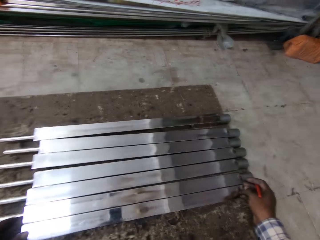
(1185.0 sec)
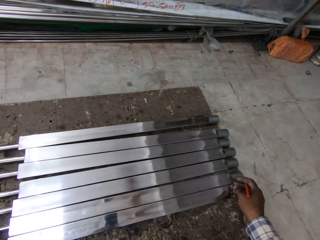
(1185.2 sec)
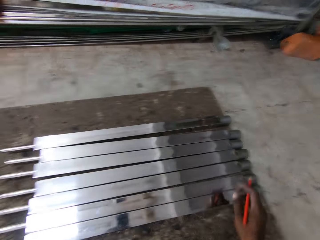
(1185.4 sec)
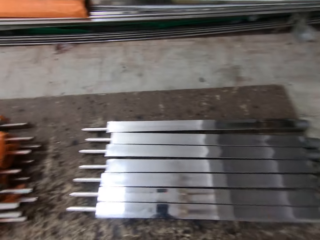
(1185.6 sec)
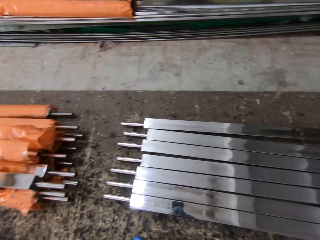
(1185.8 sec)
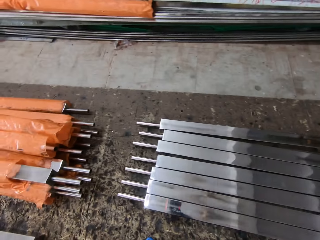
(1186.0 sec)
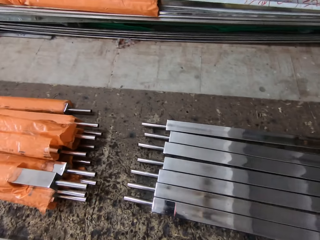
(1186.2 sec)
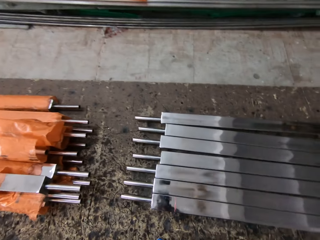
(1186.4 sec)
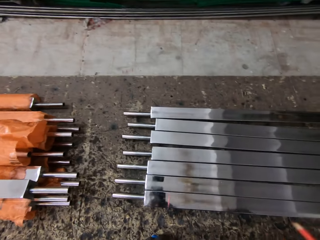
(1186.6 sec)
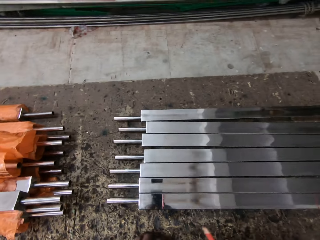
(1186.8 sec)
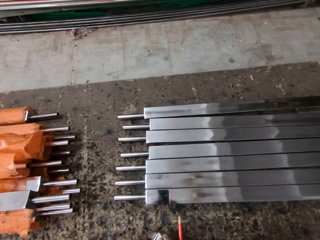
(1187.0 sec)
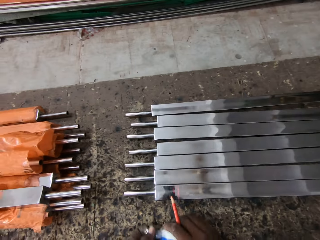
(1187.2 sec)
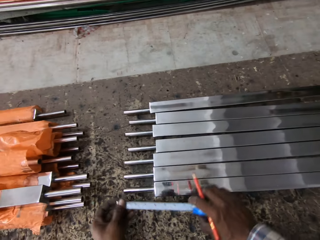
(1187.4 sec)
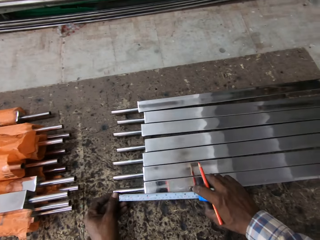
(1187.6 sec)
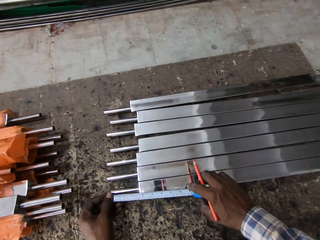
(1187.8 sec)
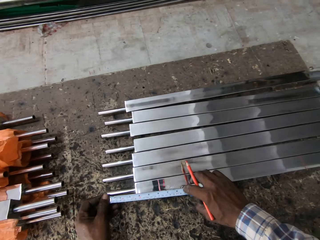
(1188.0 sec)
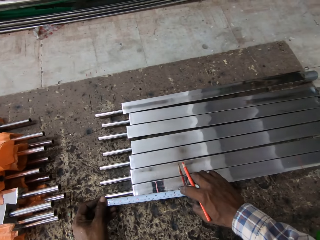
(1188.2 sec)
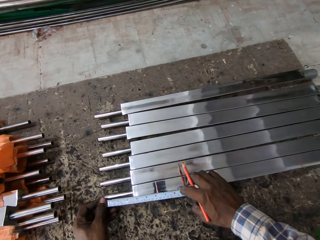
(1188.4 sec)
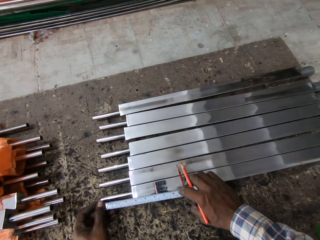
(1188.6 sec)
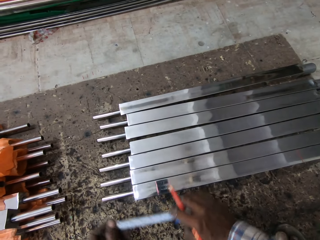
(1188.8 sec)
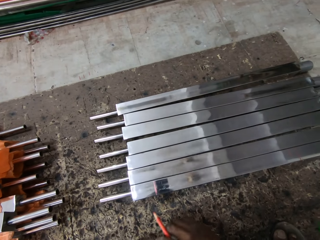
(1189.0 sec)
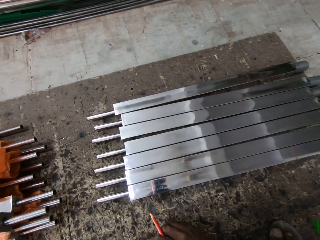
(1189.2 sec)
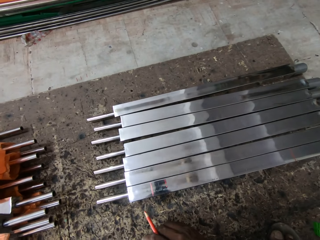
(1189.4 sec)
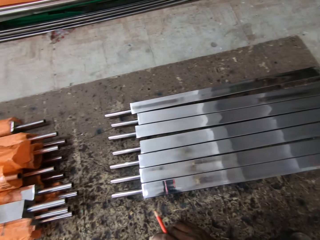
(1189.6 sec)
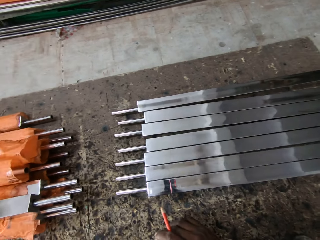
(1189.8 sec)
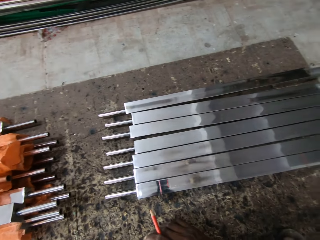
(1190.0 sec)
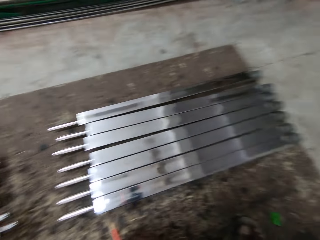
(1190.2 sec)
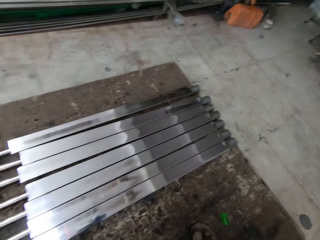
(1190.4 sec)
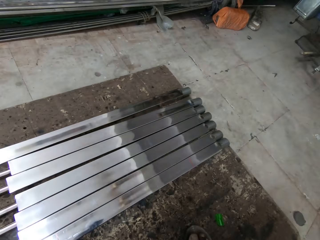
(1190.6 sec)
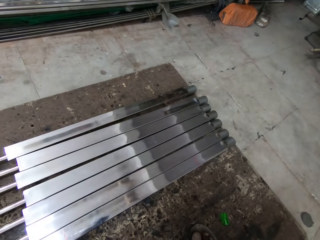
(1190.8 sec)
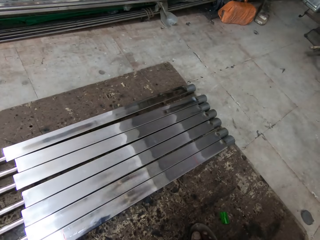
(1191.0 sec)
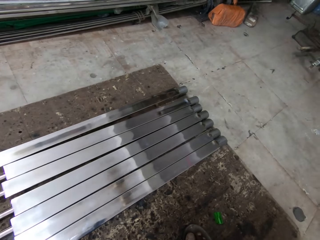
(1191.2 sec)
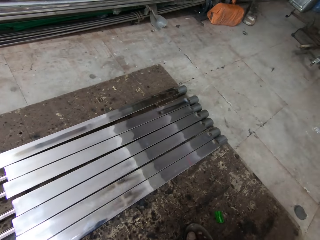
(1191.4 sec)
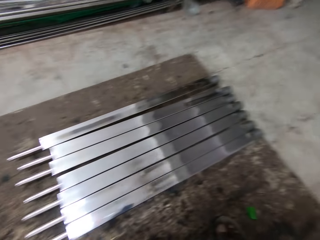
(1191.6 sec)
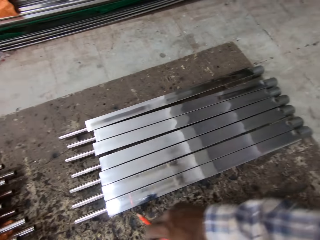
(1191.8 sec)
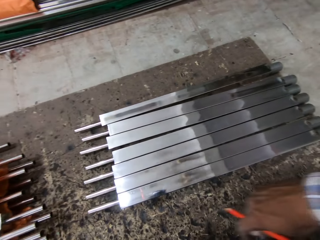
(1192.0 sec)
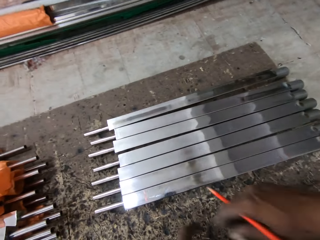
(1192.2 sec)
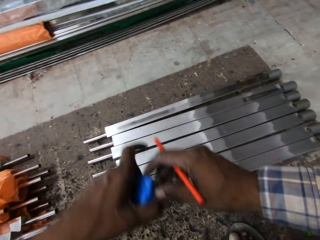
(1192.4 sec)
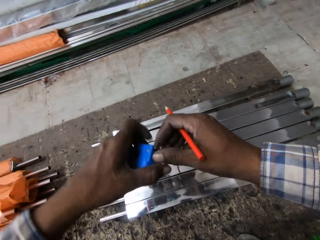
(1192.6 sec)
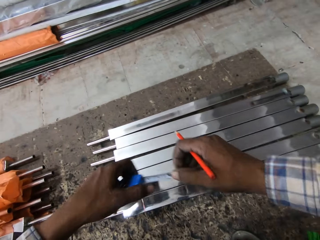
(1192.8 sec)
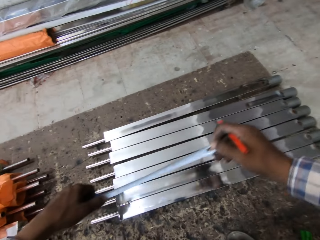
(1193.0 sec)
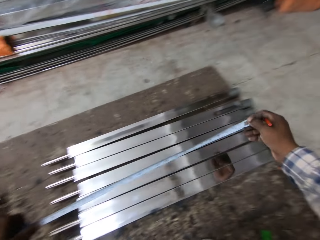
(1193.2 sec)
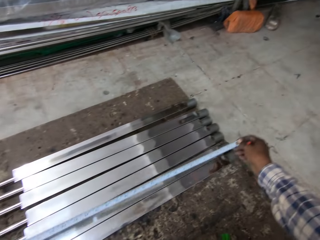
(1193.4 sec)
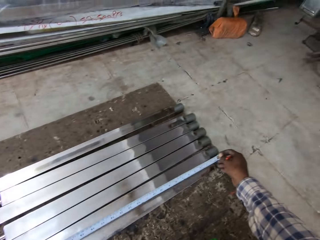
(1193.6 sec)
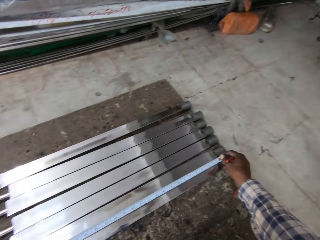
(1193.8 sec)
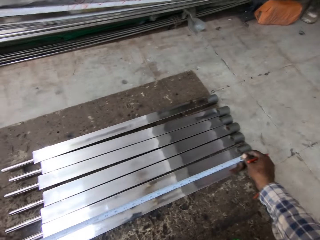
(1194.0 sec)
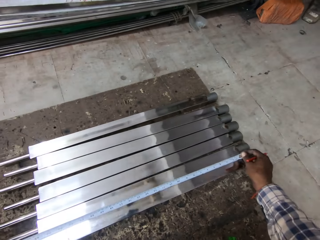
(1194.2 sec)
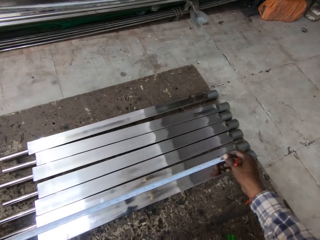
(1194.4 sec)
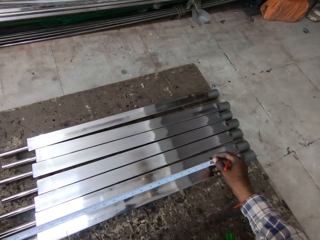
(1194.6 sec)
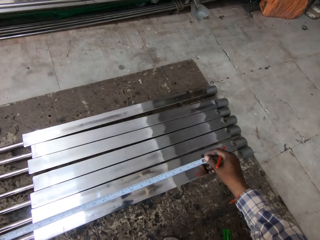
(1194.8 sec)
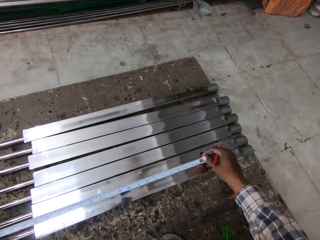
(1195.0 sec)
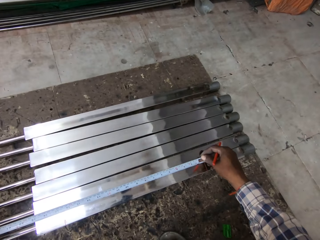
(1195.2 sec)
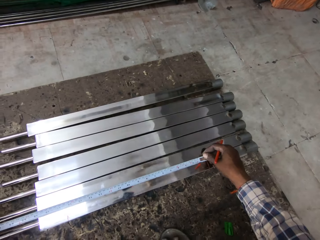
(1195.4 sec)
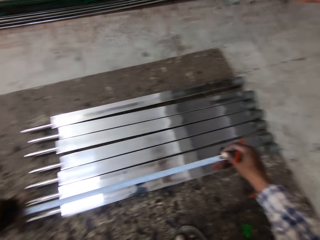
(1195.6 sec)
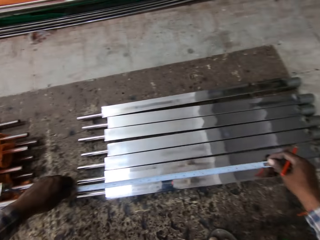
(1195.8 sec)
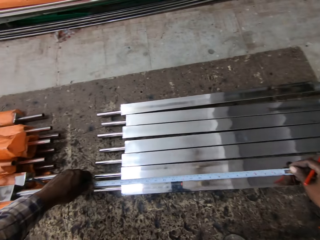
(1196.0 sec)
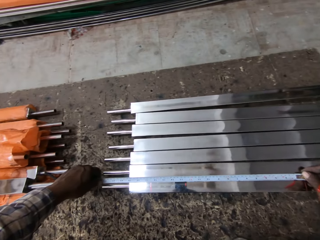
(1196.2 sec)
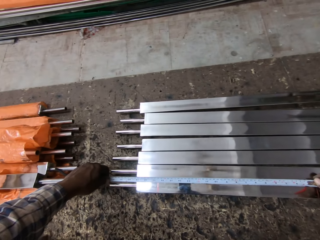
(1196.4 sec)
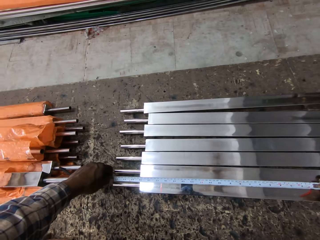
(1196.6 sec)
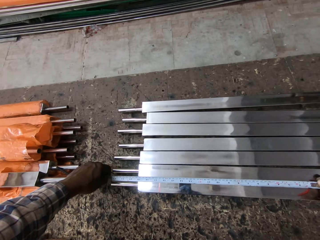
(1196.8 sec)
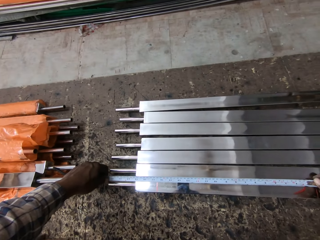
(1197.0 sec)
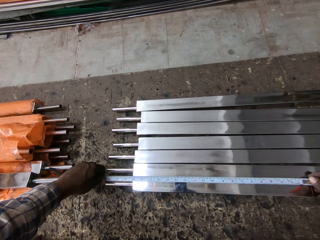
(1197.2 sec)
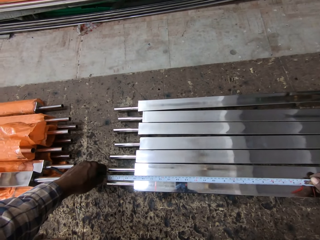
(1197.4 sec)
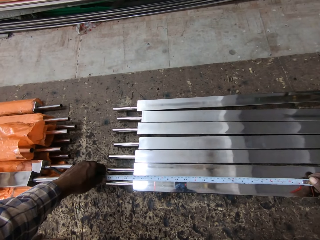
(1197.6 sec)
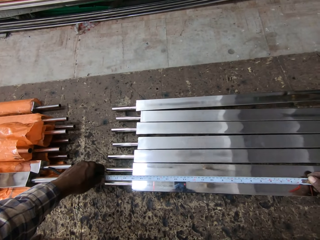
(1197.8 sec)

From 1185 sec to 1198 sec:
The camera wearer measures the metal with a tape measure. They lift the measuring tape. They look around. They pull the measuring tape. They measure the metal with the tape measure.

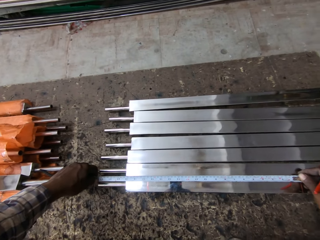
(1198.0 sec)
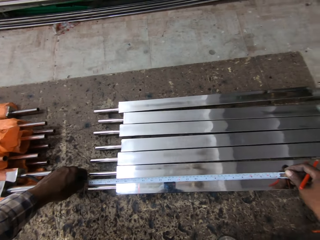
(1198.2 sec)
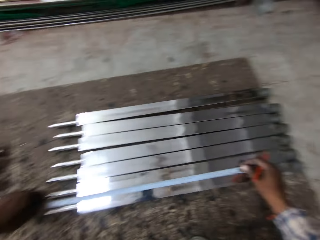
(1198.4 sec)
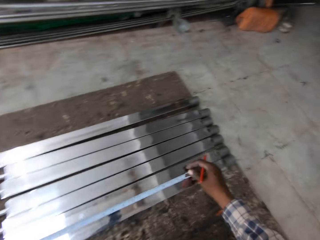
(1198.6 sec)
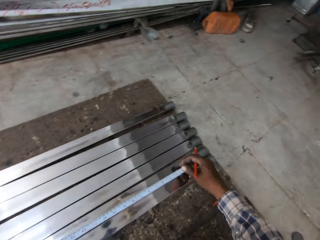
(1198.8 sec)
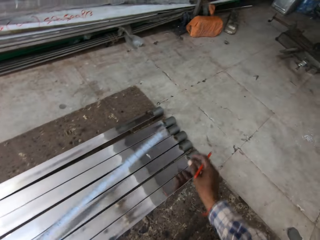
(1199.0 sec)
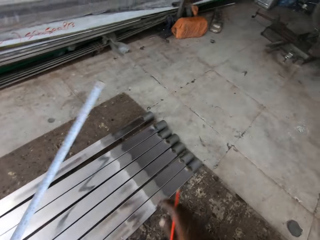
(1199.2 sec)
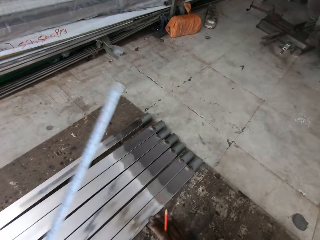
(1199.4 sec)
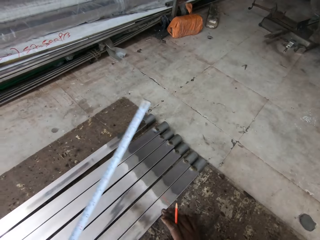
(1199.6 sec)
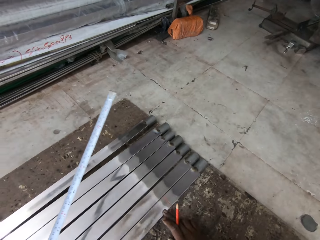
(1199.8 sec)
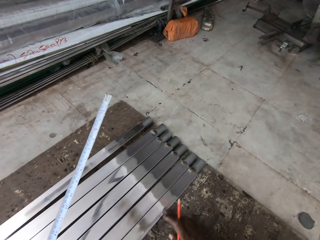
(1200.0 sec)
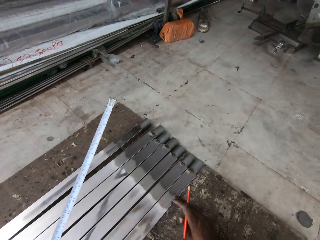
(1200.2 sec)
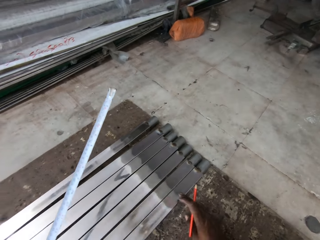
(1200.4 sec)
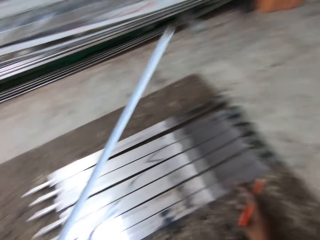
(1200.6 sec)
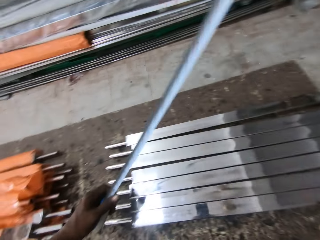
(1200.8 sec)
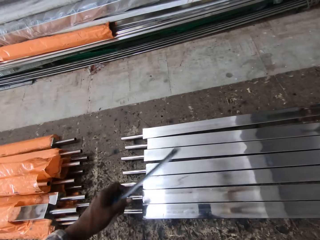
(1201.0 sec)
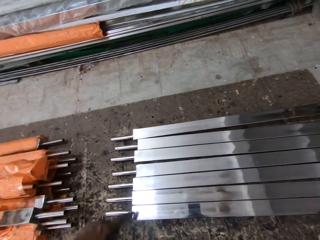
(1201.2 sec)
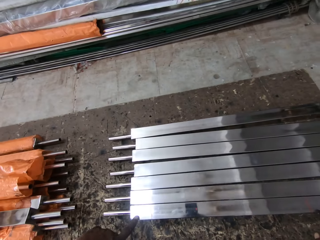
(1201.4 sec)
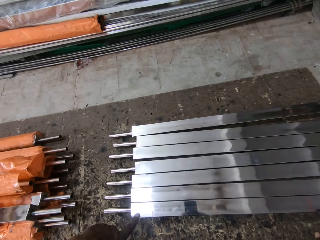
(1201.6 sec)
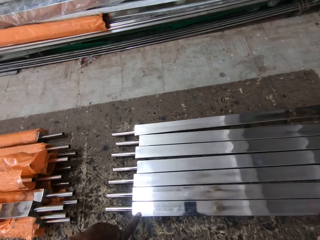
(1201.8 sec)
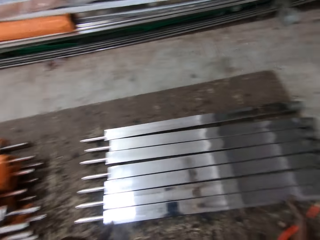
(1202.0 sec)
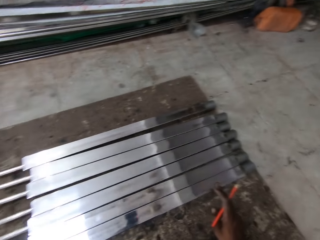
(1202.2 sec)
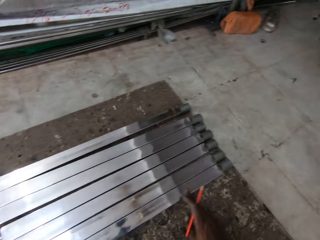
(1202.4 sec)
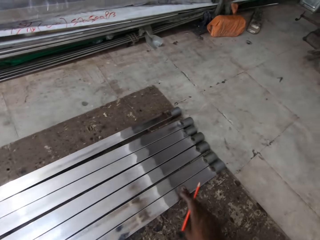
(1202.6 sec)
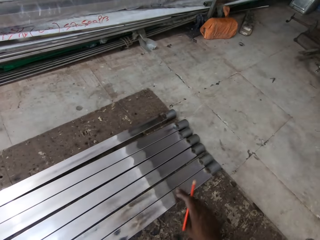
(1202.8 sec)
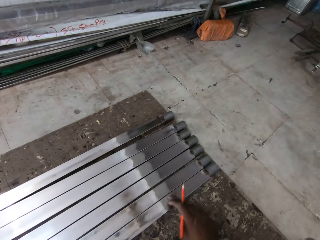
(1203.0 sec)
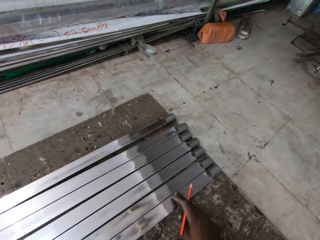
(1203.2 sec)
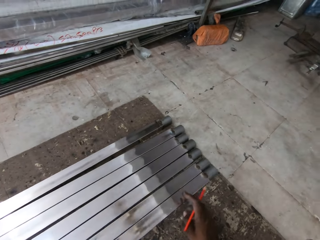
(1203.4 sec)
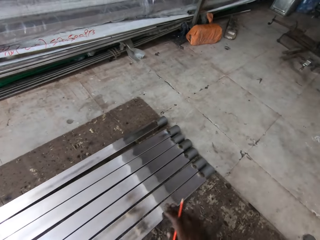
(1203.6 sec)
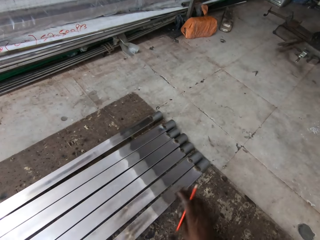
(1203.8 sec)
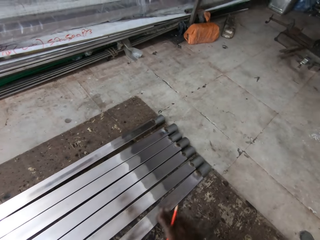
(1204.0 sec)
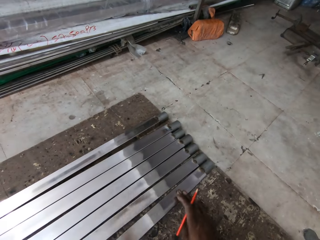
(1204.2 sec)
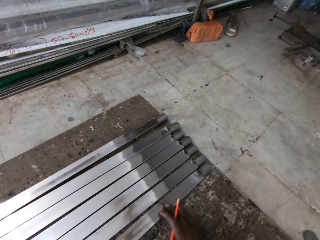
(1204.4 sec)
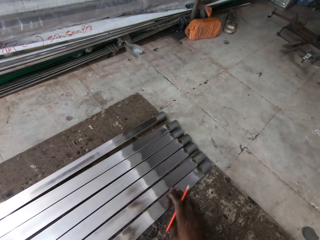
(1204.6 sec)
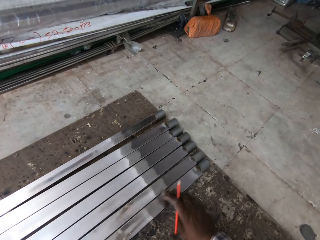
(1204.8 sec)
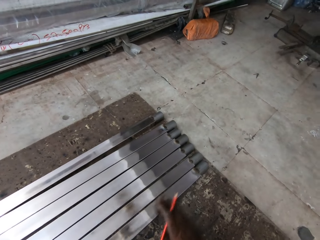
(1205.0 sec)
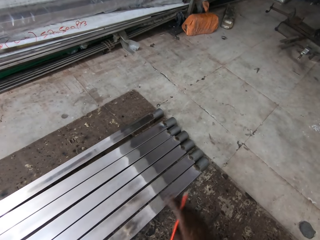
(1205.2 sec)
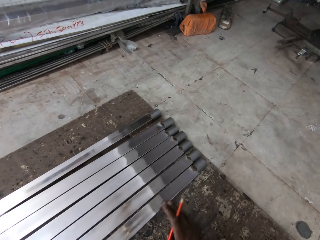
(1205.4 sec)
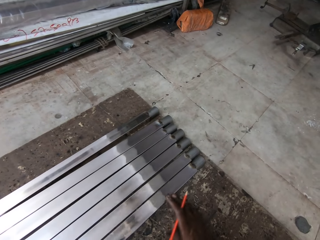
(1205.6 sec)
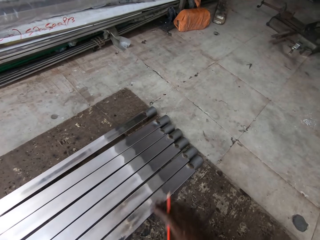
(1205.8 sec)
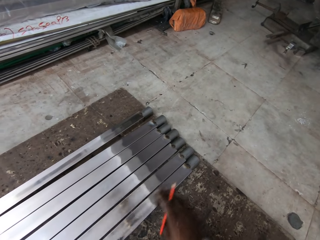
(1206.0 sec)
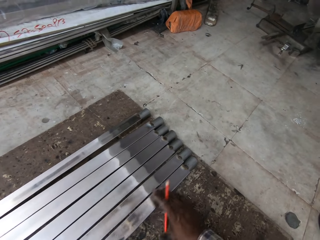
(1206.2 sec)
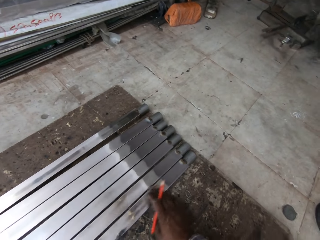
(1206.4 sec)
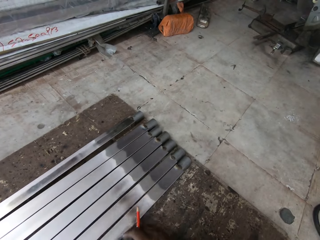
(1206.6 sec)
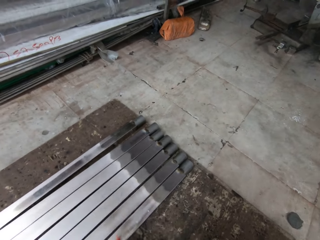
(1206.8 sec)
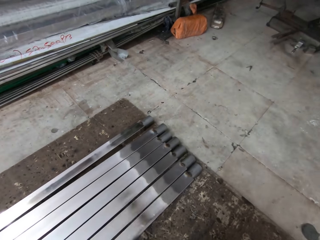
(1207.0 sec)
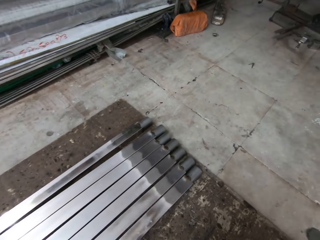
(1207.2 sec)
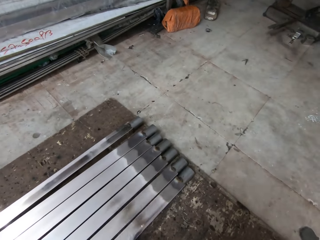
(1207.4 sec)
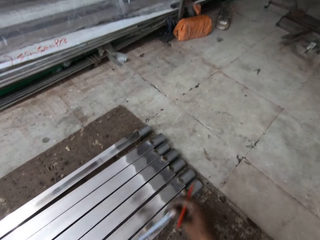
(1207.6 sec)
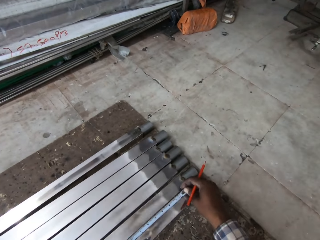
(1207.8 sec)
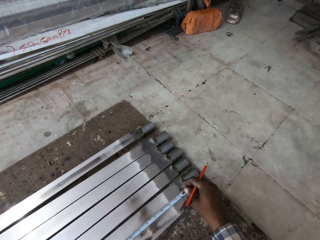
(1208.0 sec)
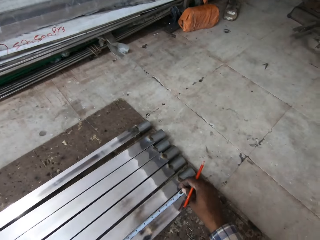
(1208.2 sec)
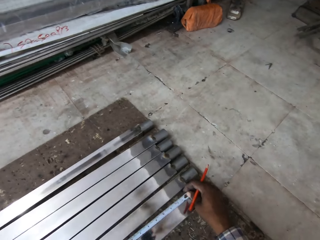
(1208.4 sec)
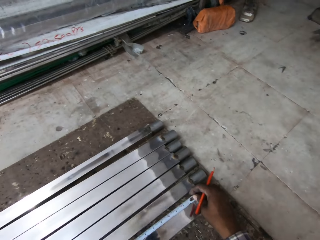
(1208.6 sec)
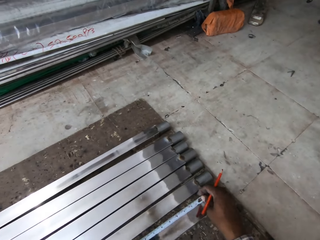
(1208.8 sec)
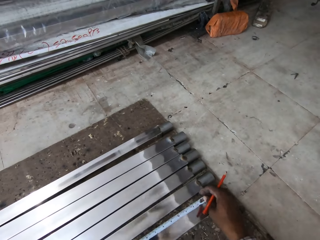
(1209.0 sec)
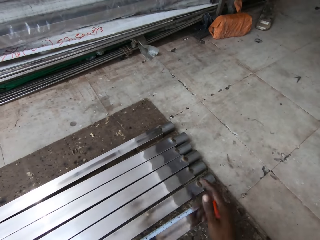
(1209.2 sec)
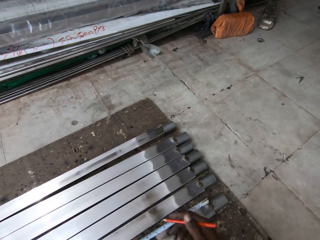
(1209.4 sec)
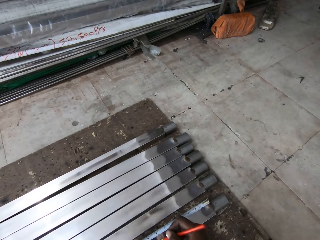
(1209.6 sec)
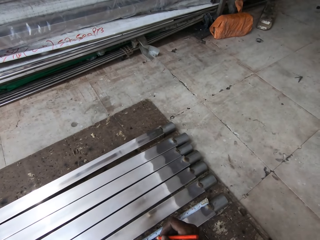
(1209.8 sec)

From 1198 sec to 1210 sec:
The camera wearer lifts the measuring tape. They look around. They look at the metal bars. They rub the metal bar. They look around. They measure the metal with a tape measure.
